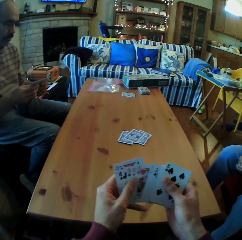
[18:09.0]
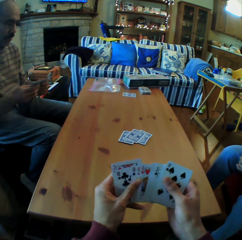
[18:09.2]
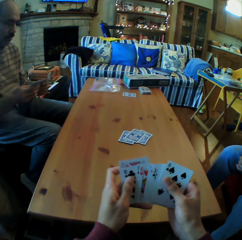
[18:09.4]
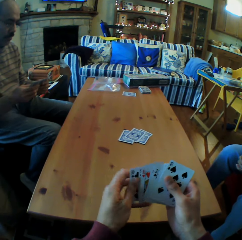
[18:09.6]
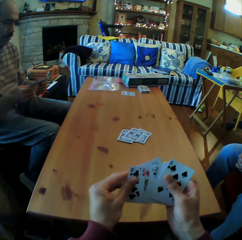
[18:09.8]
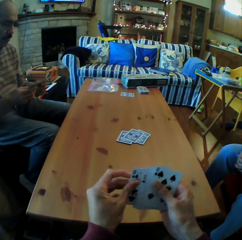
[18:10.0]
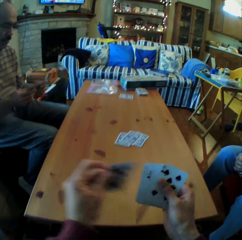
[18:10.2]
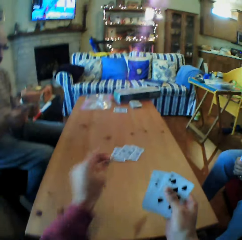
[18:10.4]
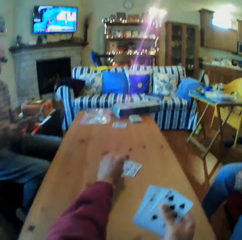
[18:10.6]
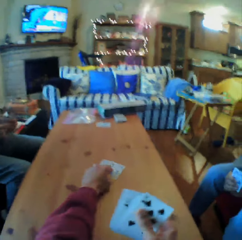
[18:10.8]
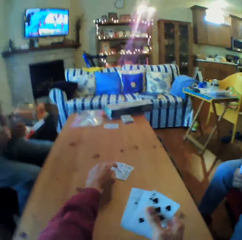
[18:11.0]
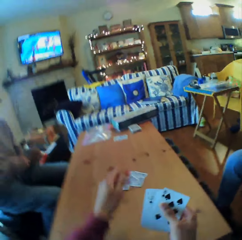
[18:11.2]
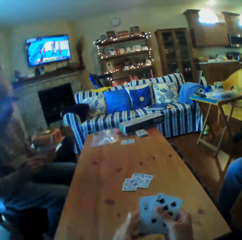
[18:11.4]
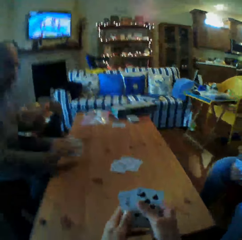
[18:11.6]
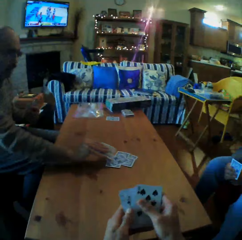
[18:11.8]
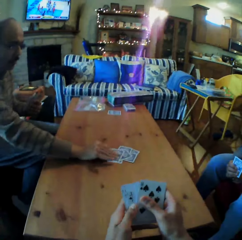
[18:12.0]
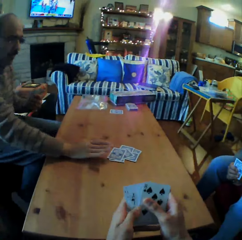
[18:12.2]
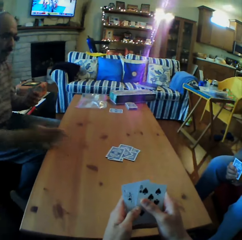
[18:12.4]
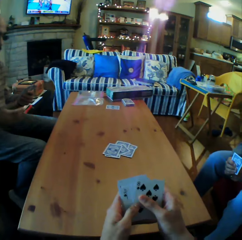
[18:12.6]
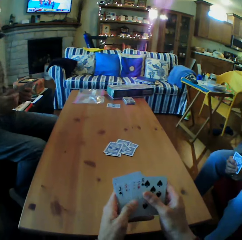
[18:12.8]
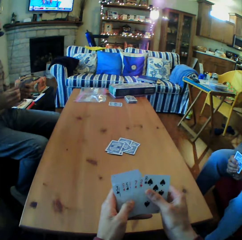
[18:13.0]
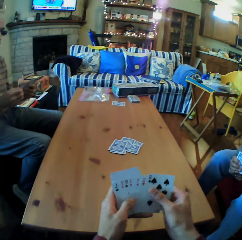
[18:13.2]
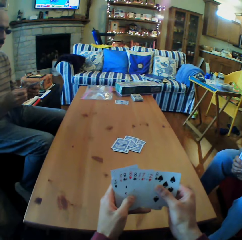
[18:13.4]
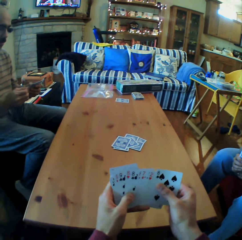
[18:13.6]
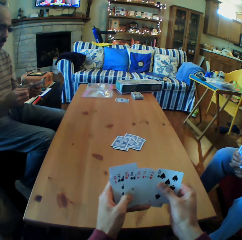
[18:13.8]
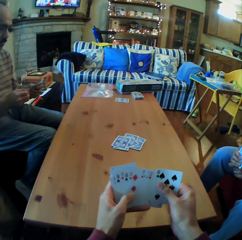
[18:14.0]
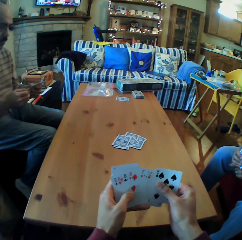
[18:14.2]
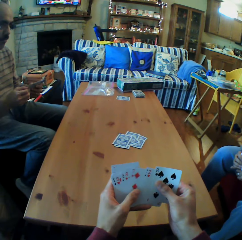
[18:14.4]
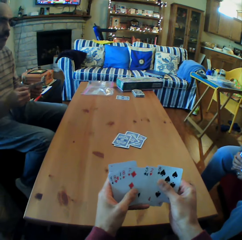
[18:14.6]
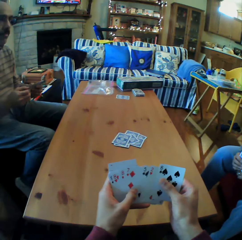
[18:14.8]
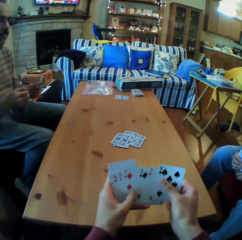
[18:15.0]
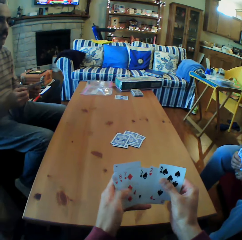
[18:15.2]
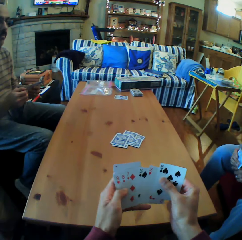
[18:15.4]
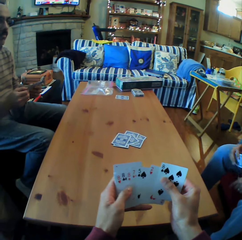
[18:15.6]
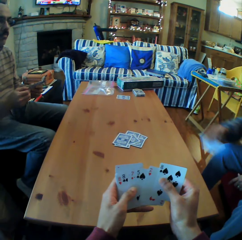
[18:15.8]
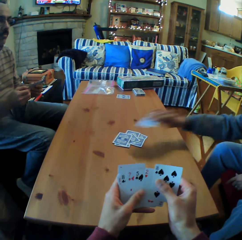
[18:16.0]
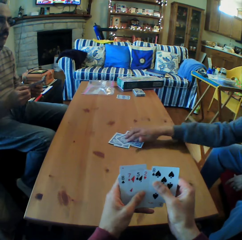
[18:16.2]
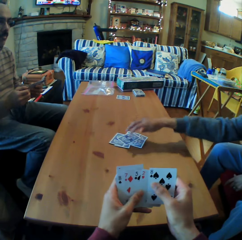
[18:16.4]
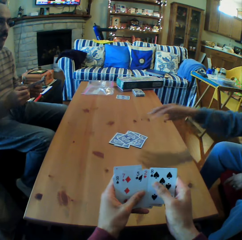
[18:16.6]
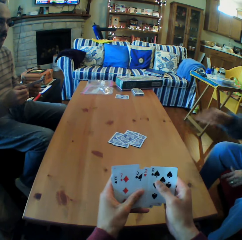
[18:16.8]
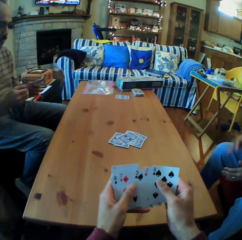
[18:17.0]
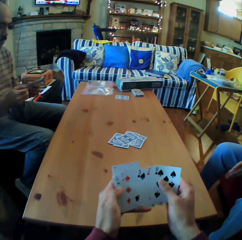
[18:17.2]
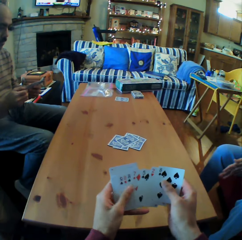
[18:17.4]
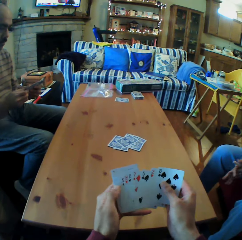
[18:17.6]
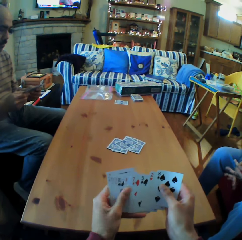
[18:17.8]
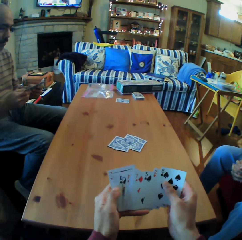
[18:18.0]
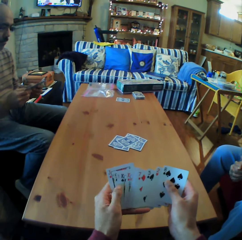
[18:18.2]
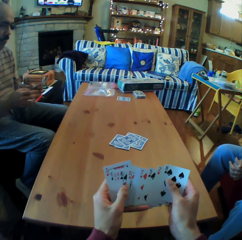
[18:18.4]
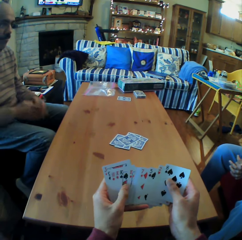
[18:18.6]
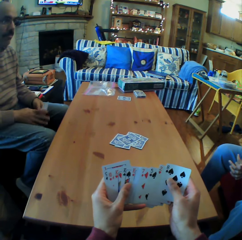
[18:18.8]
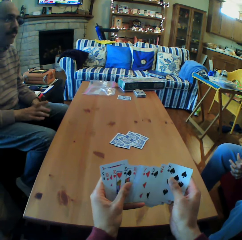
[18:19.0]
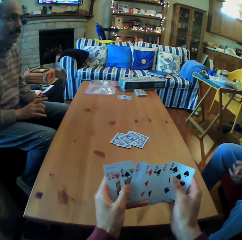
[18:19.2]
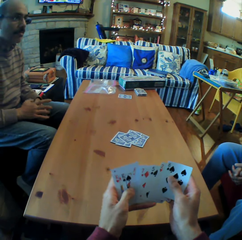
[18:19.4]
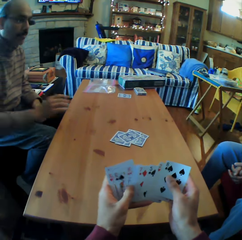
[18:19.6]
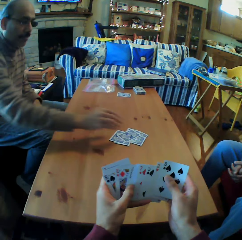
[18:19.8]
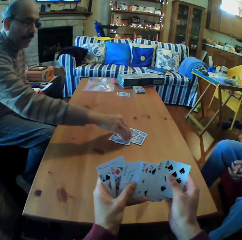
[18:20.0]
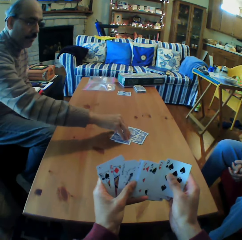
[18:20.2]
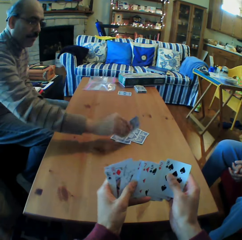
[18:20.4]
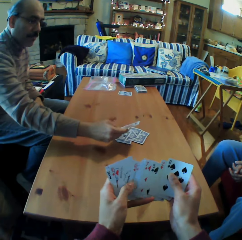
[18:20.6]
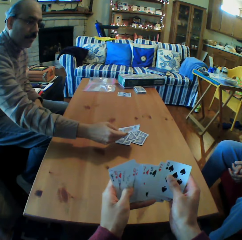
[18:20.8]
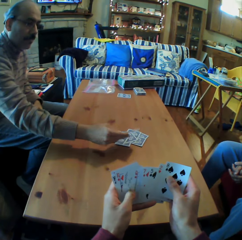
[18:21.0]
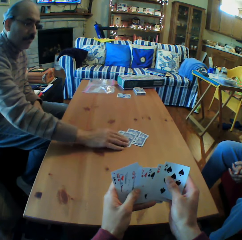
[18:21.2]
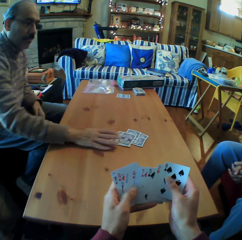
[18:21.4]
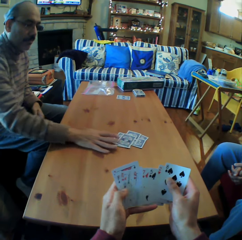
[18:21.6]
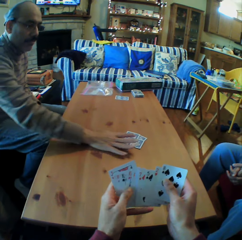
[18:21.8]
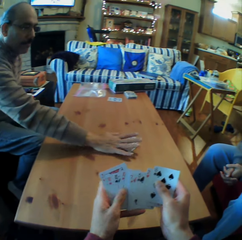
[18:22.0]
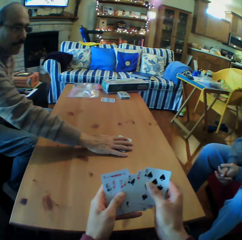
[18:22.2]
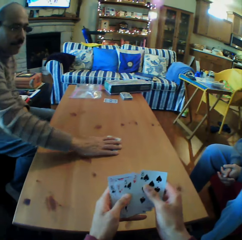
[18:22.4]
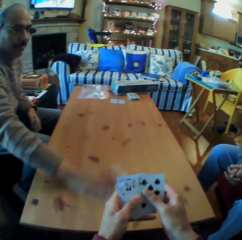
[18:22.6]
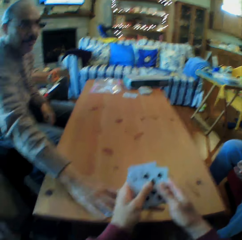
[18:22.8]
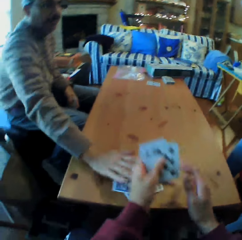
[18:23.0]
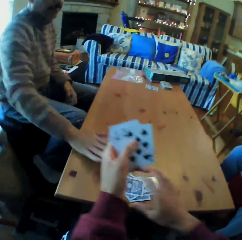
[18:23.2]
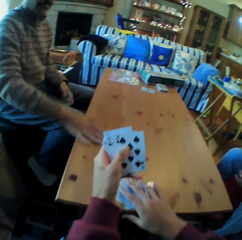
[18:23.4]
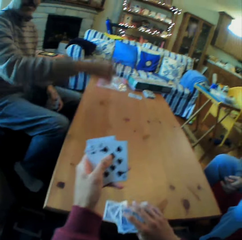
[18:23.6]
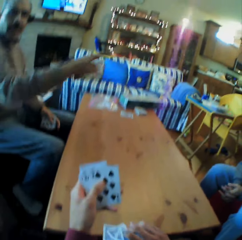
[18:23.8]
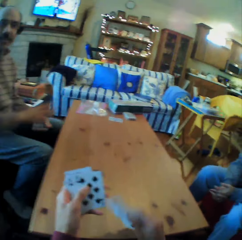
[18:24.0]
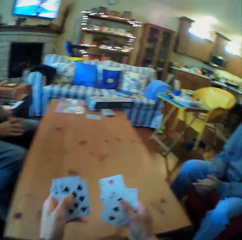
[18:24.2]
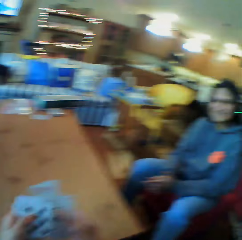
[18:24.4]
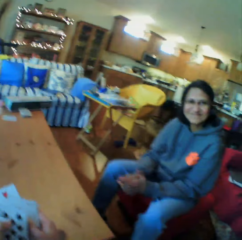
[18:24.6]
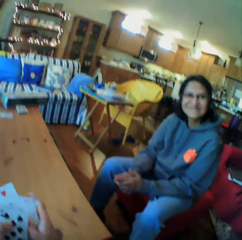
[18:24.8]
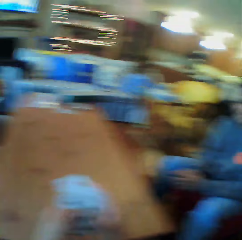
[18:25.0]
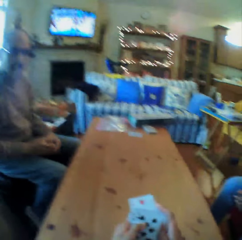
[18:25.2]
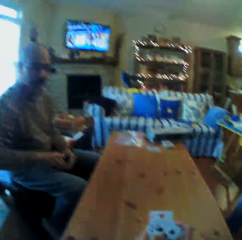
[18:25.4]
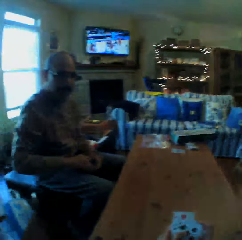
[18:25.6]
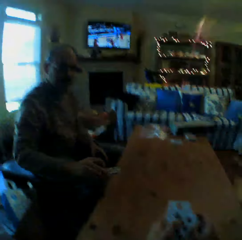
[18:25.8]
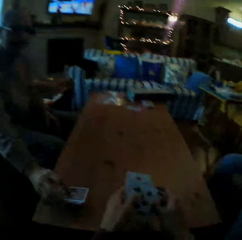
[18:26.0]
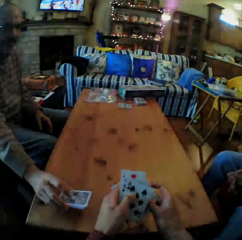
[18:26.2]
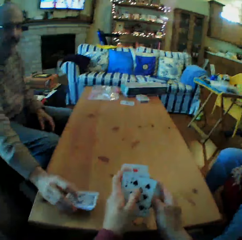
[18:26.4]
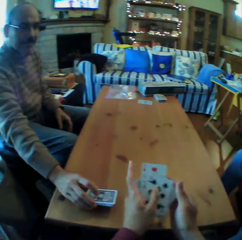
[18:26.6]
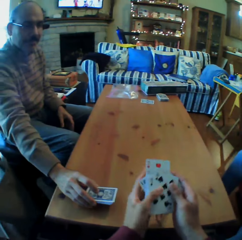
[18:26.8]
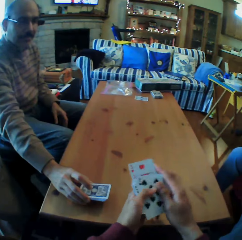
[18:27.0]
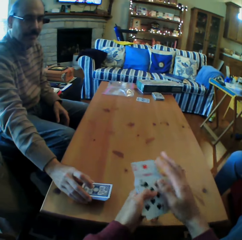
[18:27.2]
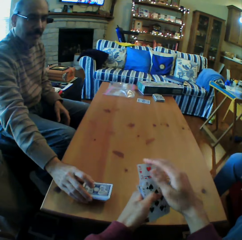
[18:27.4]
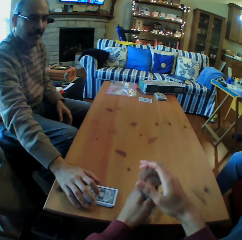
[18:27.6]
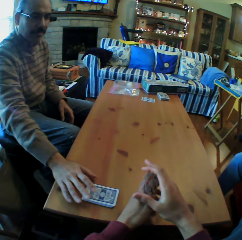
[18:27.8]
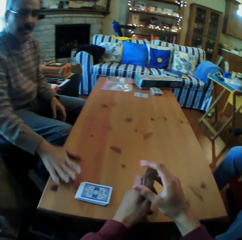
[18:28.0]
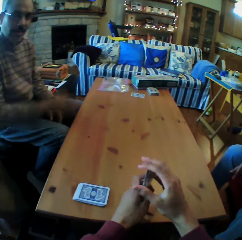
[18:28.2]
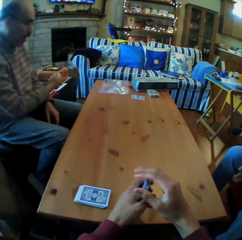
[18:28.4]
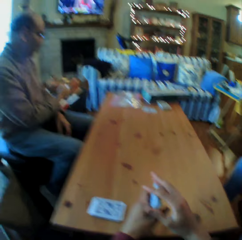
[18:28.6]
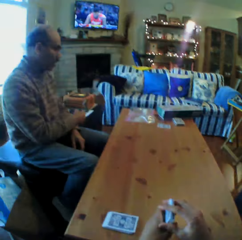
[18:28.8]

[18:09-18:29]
The camera wearer moves the cards. He puts the cards on the table. A man puts the card on the table. The camera wearer looks at the cards. A woman puts the cards on the table. The camera wearer moves the cards on his hands. The man picks up the card from the table, turns the card on the table, looks at the card and picks the cards on the table. The camera wearer picks up the cards from the table. The man drags the cards. The camera wearer converses with the woman. The man puts the cards on the table.

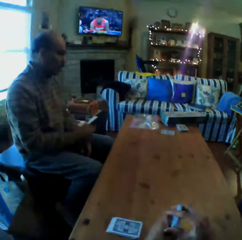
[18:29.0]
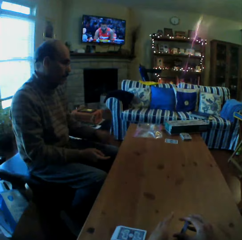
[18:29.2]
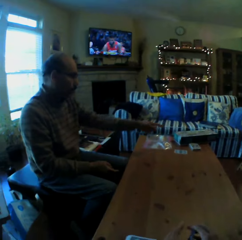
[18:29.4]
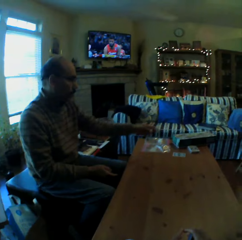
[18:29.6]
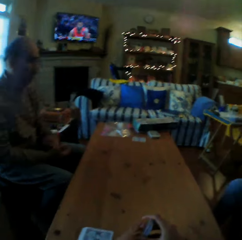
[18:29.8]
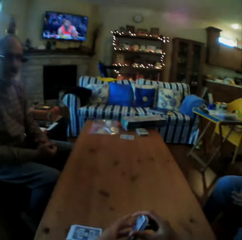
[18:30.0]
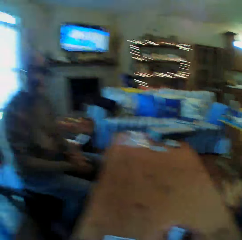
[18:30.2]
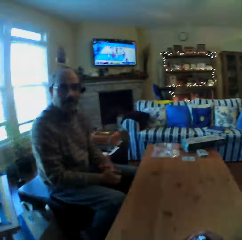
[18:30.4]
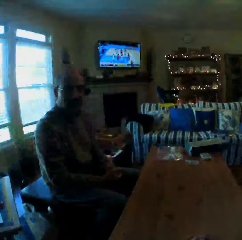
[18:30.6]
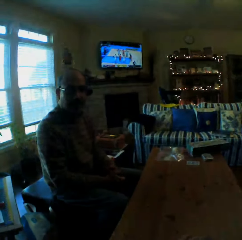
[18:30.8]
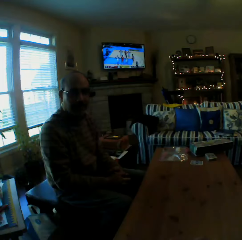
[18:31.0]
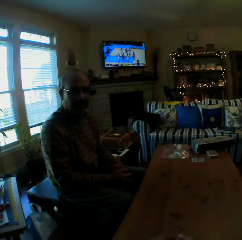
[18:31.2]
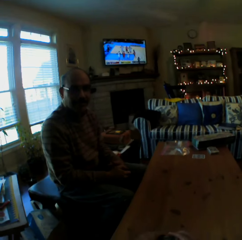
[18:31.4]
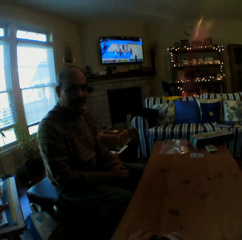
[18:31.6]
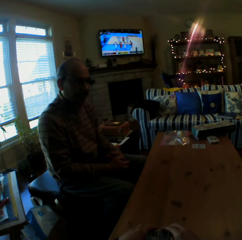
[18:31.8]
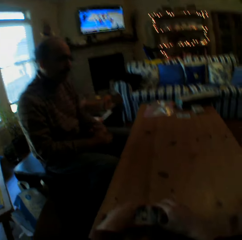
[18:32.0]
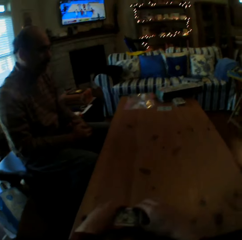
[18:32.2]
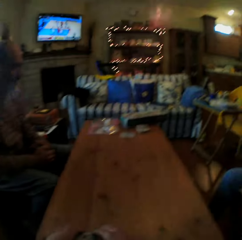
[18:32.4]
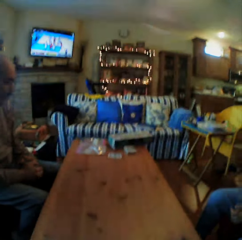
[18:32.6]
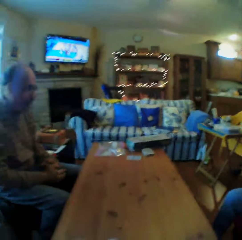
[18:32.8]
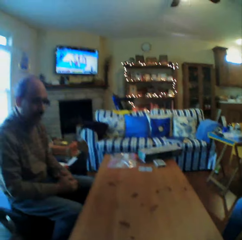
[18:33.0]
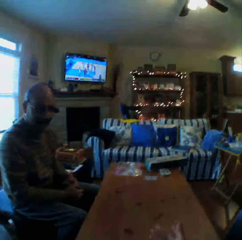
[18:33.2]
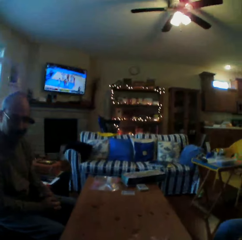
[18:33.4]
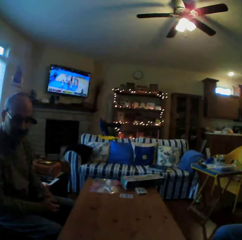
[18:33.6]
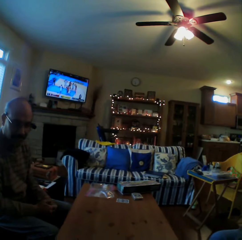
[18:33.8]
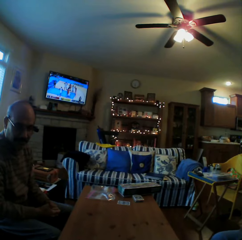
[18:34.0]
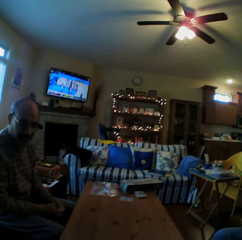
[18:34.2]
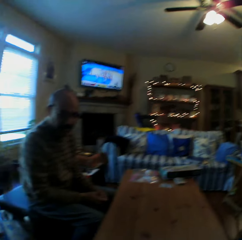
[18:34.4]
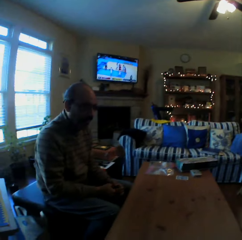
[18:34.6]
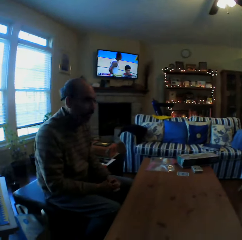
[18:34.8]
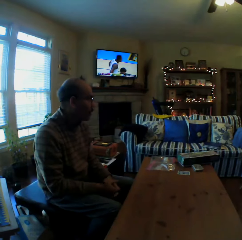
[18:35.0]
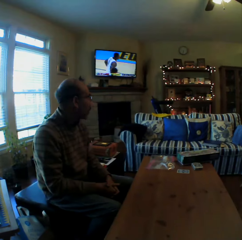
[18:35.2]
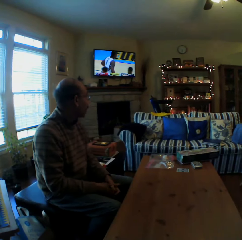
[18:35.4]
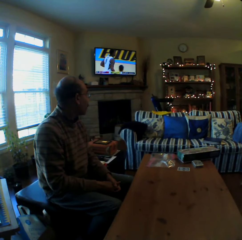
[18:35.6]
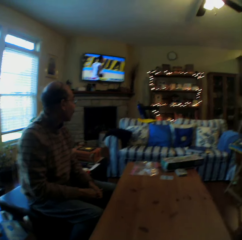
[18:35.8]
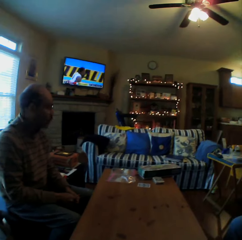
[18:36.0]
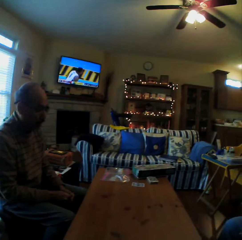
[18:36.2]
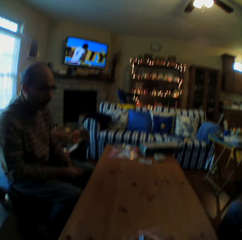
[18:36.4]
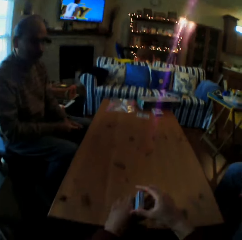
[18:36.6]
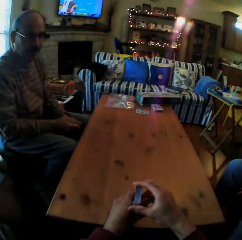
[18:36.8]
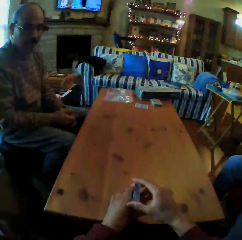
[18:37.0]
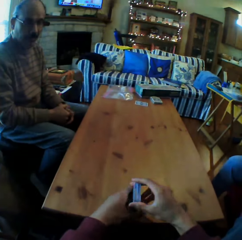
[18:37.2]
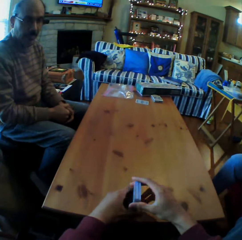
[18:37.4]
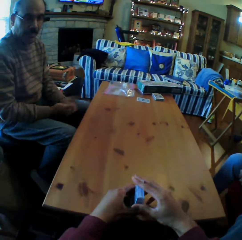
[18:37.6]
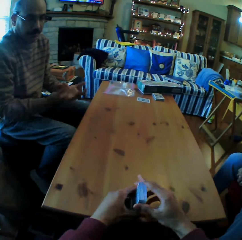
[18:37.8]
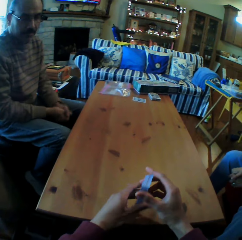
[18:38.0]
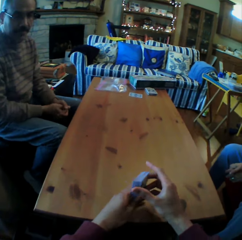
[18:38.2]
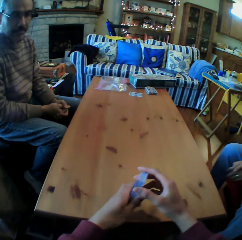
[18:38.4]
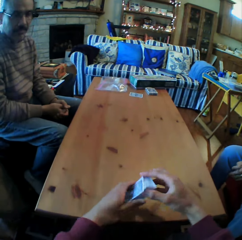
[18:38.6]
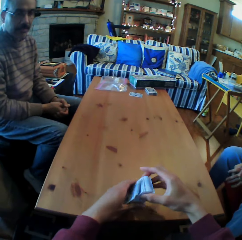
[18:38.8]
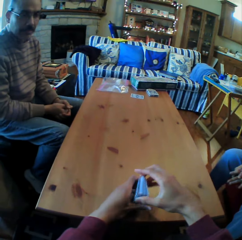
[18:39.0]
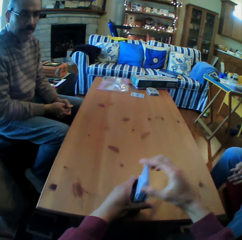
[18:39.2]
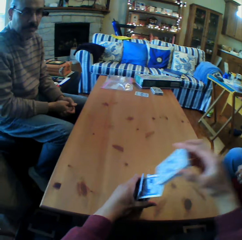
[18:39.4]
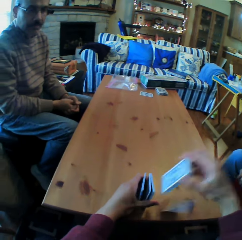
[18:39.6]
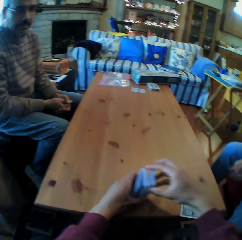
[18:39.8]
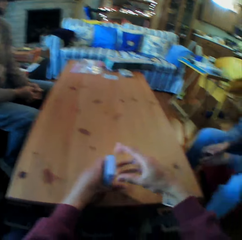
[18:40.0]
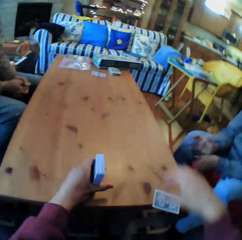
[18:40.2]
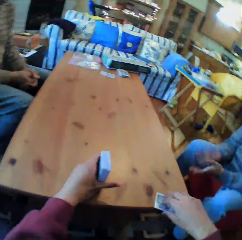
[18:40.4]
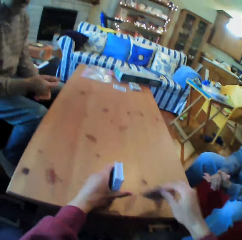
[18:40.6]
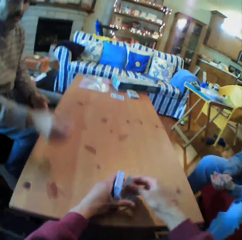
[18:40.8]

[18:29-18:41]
A man converses with the camera wearer. The camera wearer converses with the man. The man looks around. The camera wearer arranges the cards on his hand.
